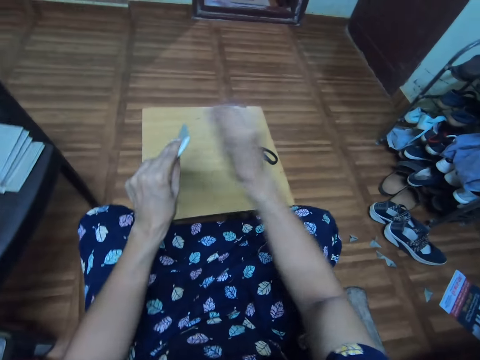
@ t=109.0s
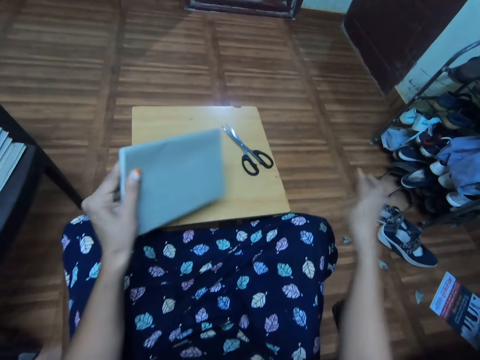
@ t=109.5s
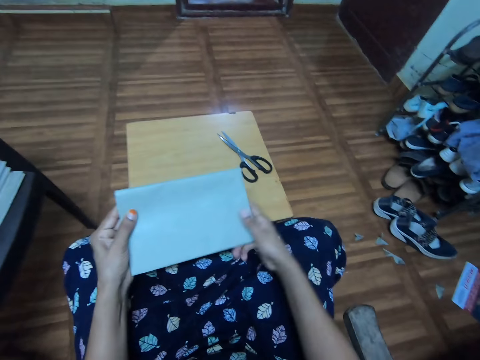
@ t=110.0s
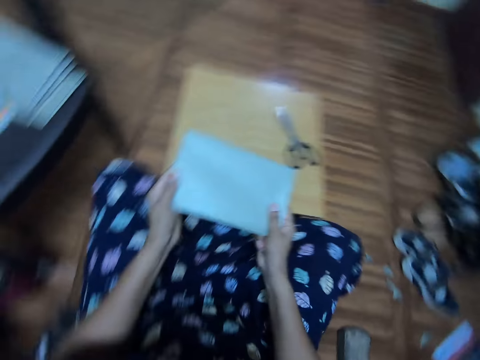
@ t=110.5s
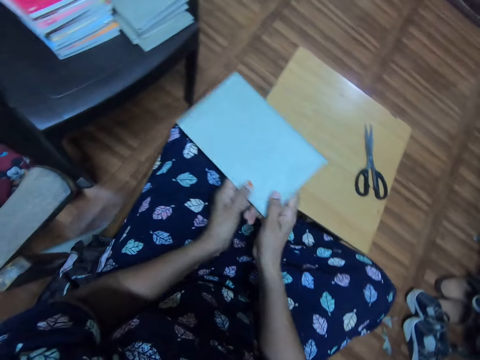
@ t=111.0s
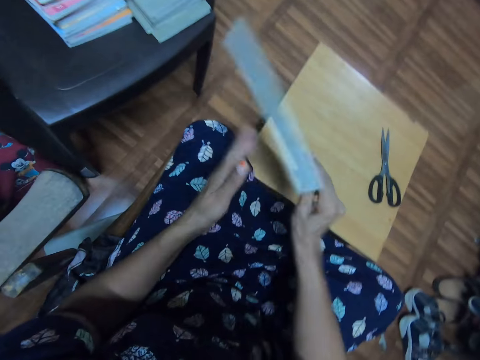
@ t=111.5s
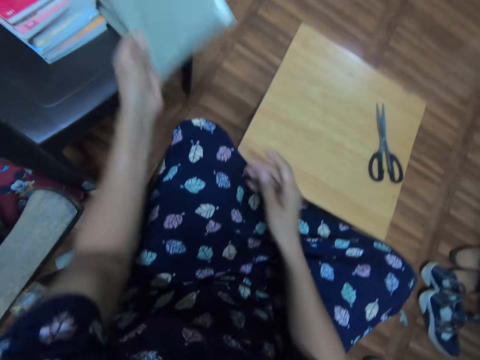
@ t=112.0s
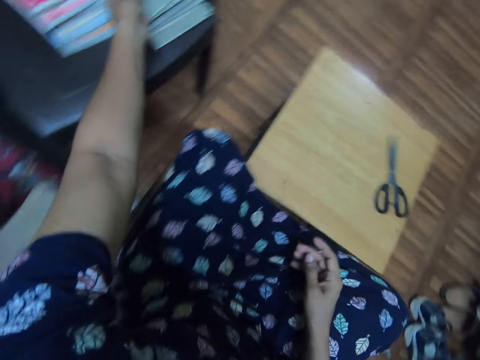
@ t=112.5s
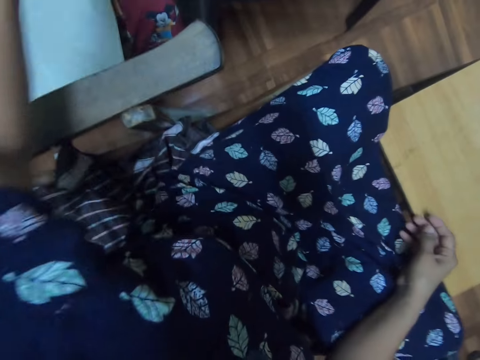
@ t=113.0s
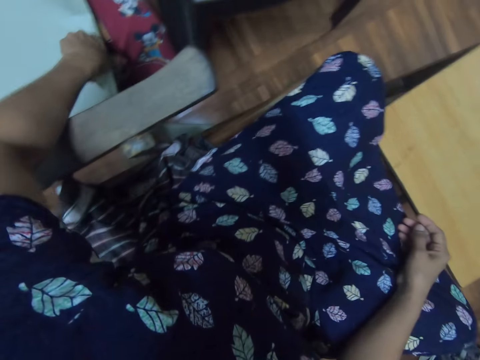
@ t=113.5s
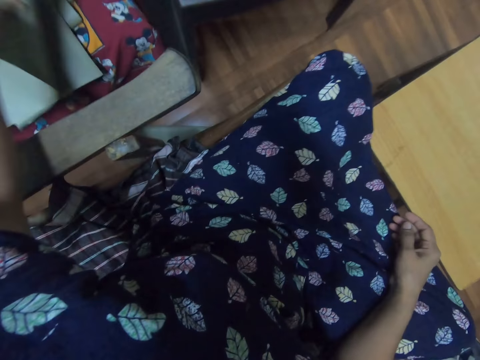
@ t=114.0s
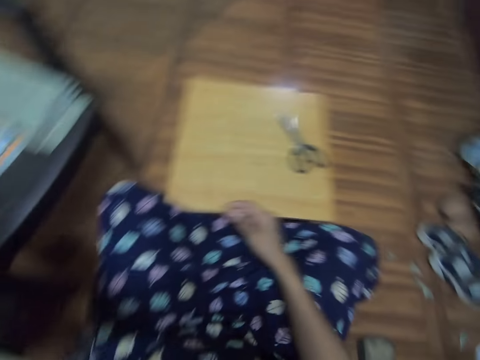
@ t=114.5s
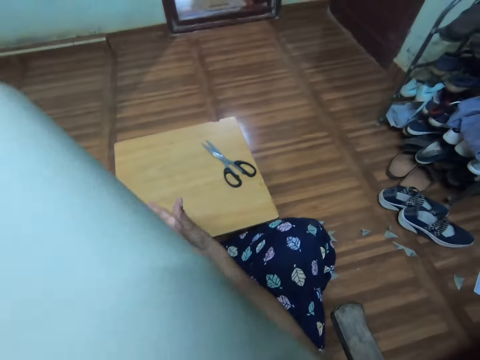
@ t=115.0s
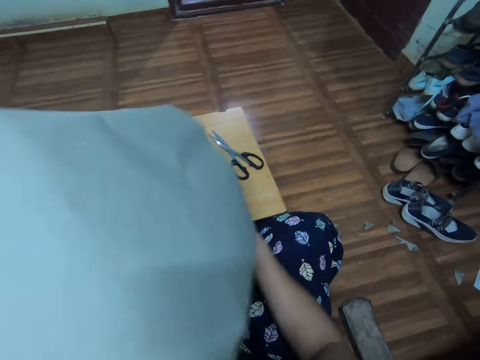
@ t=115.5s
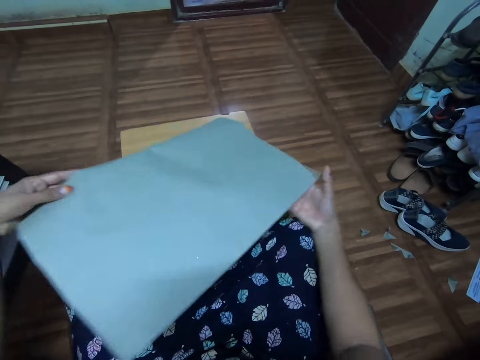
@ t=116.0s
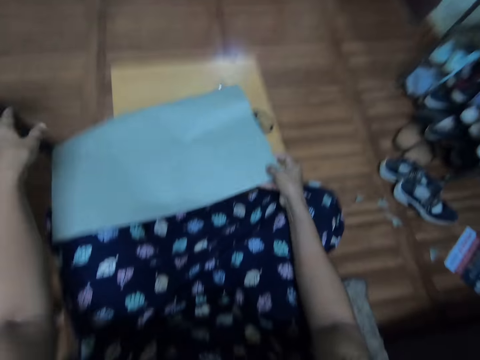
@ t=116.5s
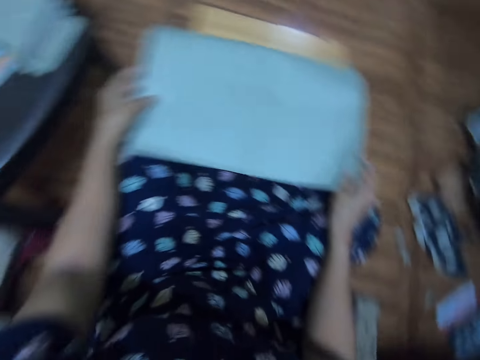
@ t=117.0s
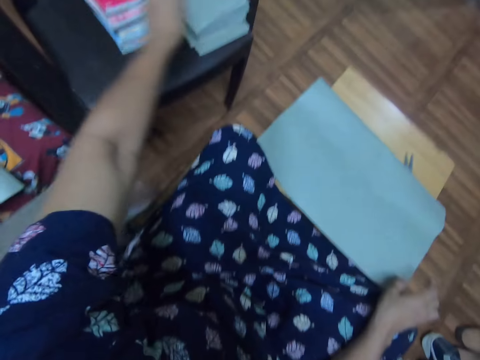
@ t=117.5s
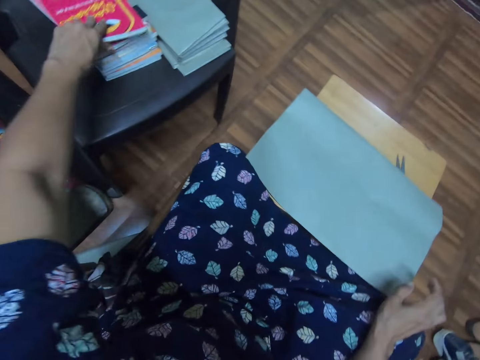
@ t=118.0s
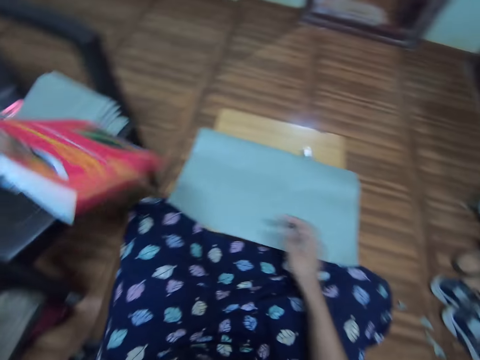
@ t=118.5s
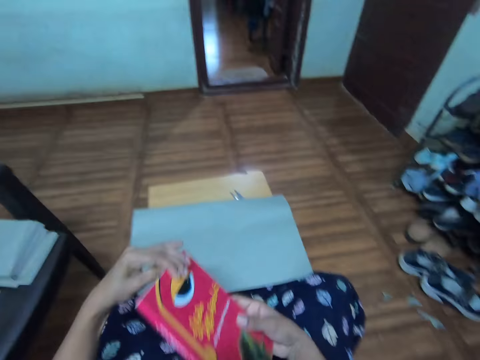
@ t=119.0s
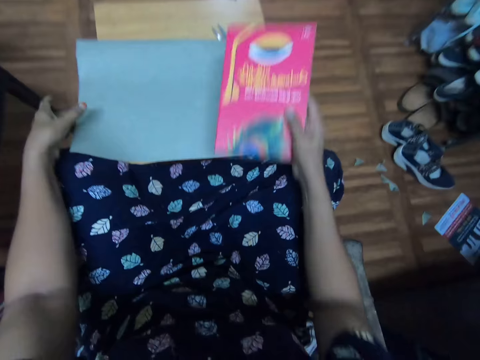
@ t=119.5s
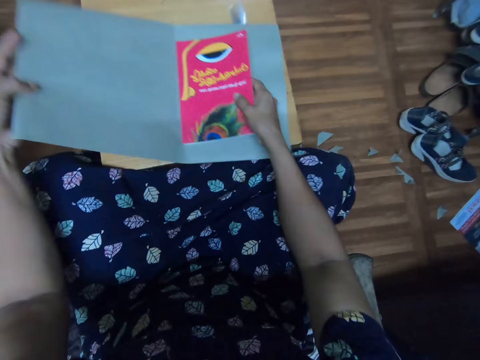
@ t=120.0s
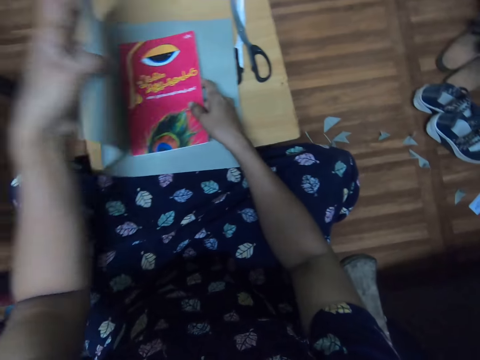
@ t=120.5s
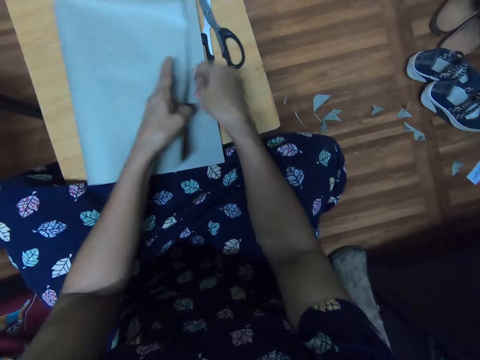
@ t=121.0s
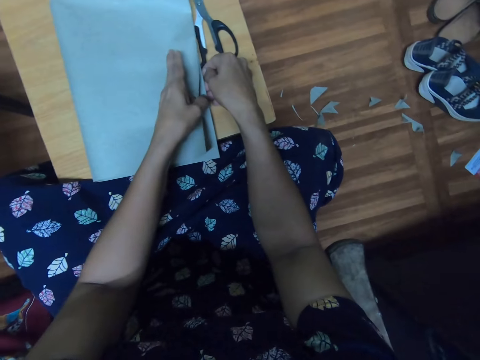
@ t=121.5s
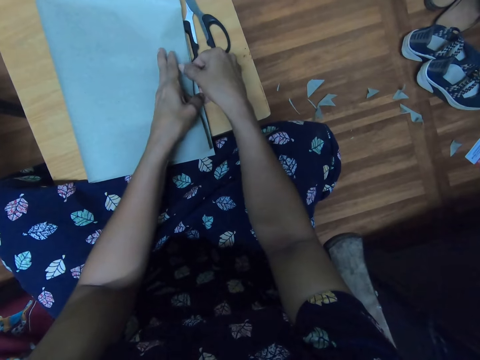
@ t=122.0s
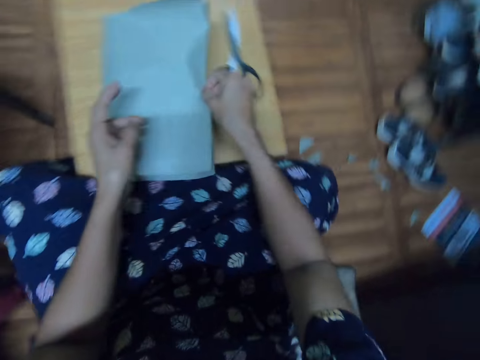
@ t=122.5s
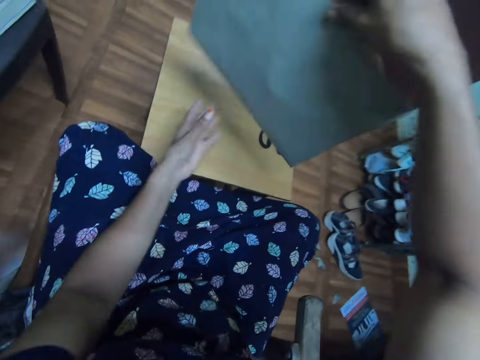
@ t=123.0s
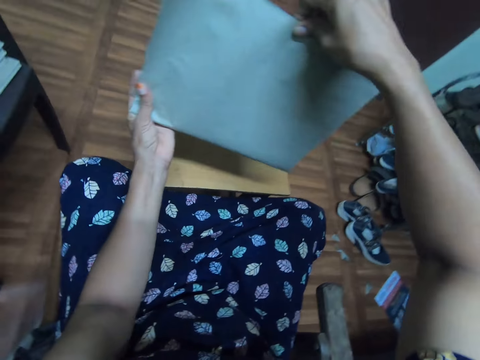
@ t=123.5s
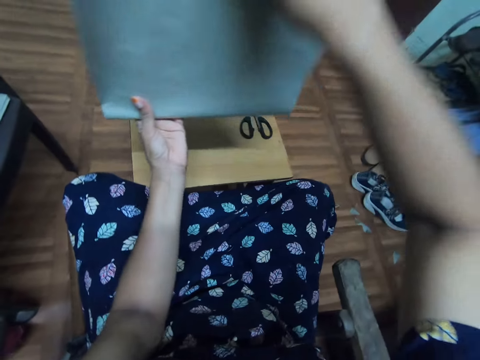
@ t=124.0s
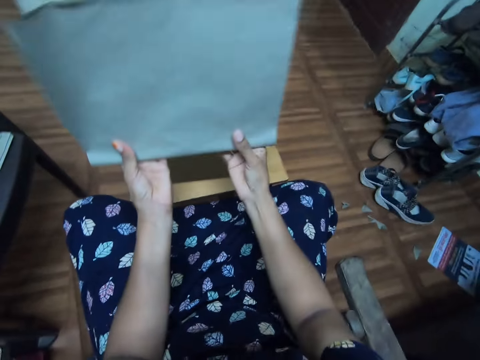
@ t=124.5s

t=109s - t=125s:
The camera wearer holds the book cover in hand. They cut a piece of cover paper with the right hand. They drop the piece of cover paper on the floor with the right hand. They hold the book with both hands. They stare around. They turn the book cover. They put the book cover on the chair. They put the book on the chair with the left hand. They stare around. They pick up the cover paper from the chair with the left hand. They stare around. They hold the cover paper with both hands. They put the paper on the table with both hands. They stare around. They put the cover on the chair. They pick up the book from the chair with the left hand. They hold the book with both hands. They put the book on the cover paper with the right hand. They cover the book with the book cover. They fold the cover paper with the left hand. They pick up the book on the table with the right hand. They hold the book with both hands.

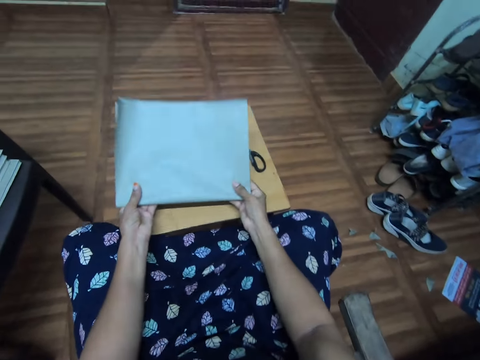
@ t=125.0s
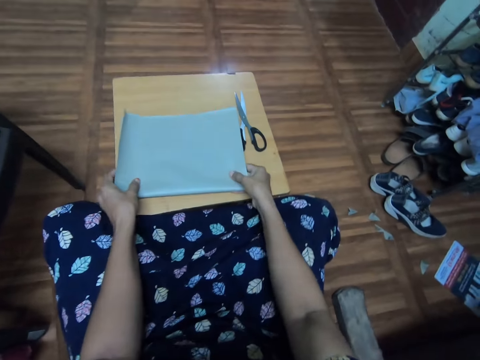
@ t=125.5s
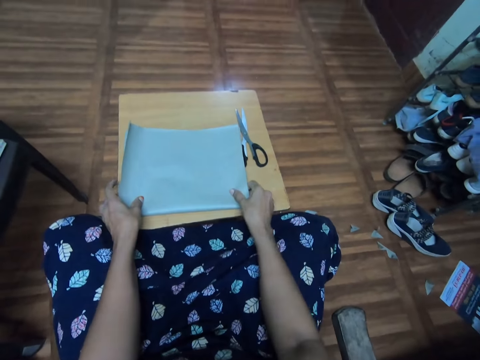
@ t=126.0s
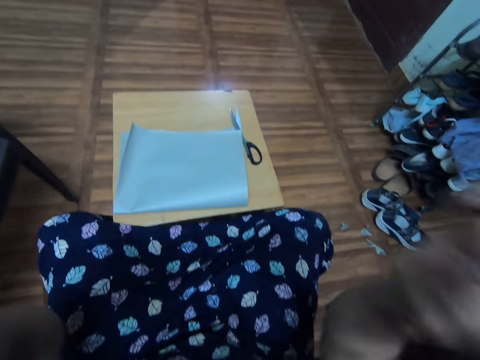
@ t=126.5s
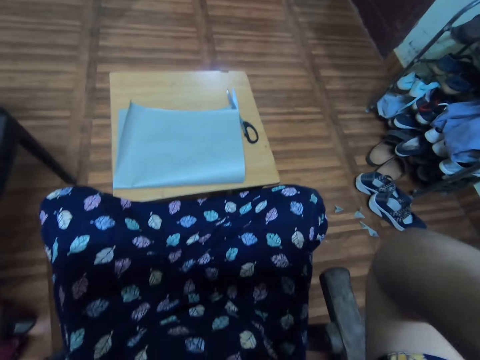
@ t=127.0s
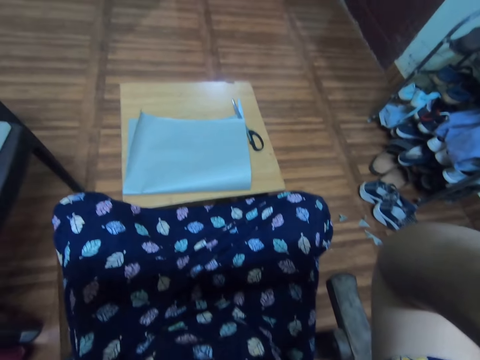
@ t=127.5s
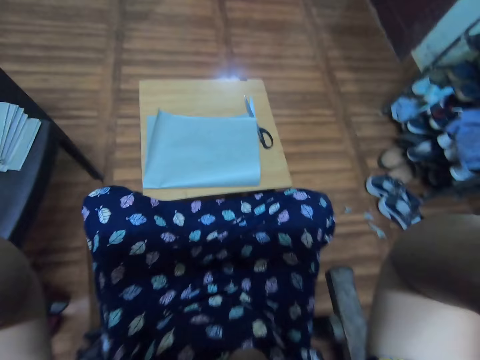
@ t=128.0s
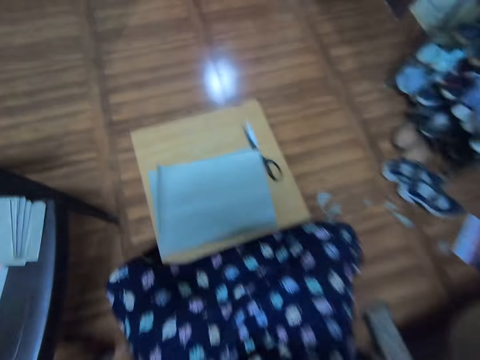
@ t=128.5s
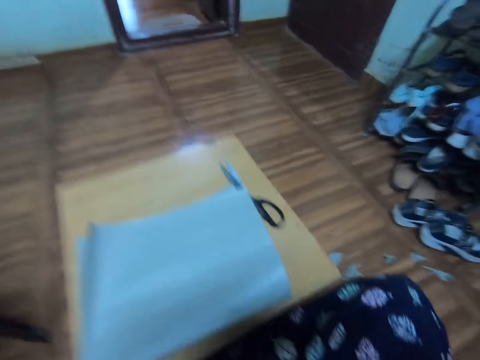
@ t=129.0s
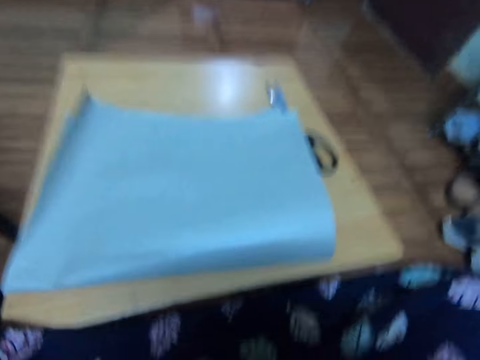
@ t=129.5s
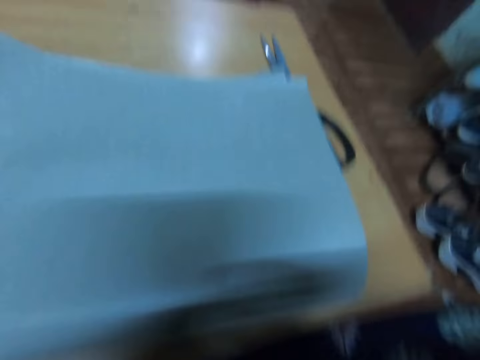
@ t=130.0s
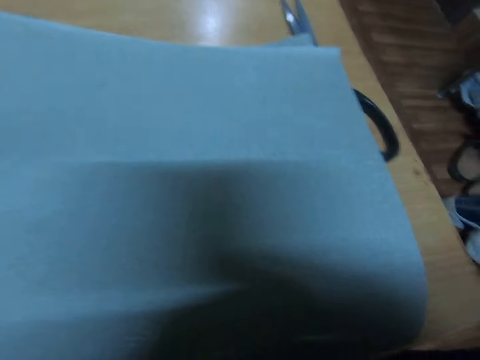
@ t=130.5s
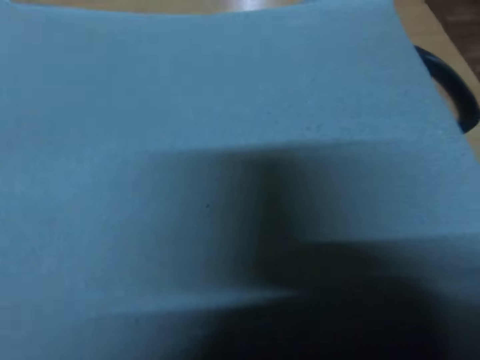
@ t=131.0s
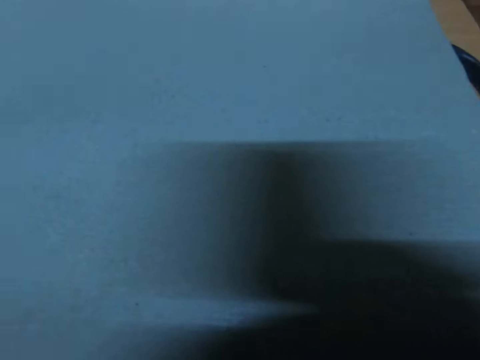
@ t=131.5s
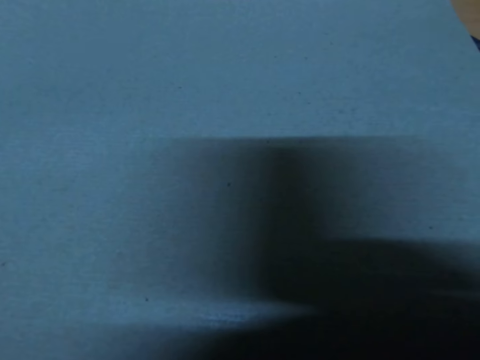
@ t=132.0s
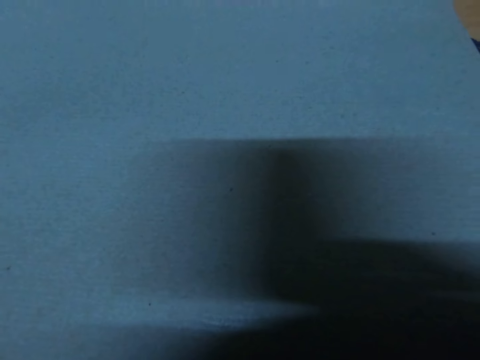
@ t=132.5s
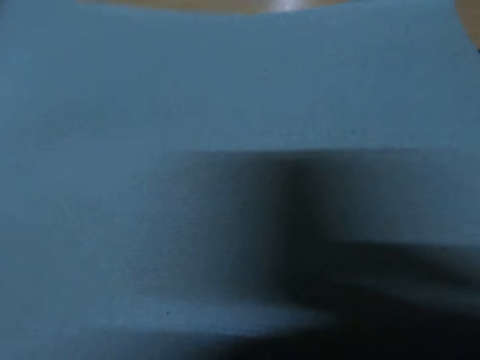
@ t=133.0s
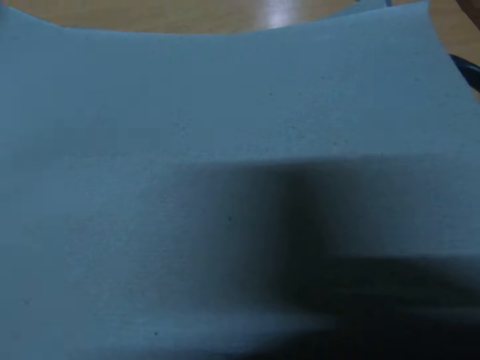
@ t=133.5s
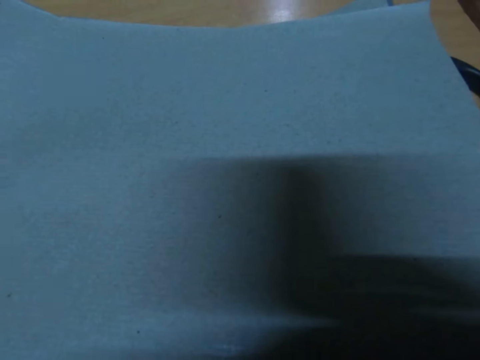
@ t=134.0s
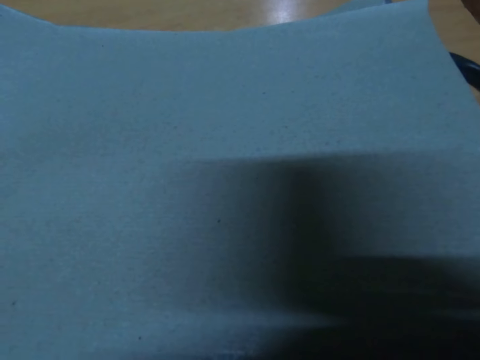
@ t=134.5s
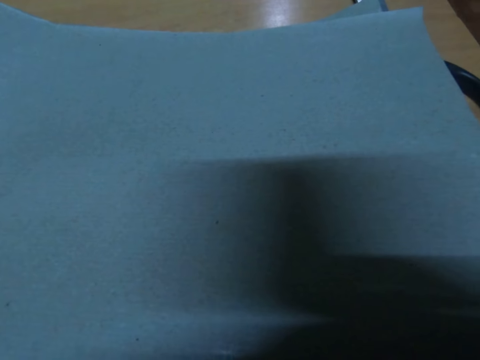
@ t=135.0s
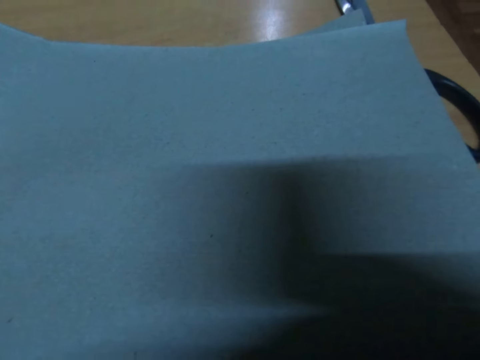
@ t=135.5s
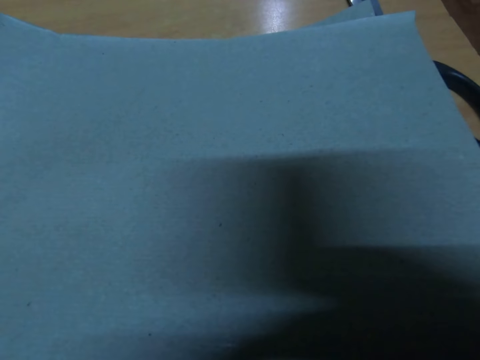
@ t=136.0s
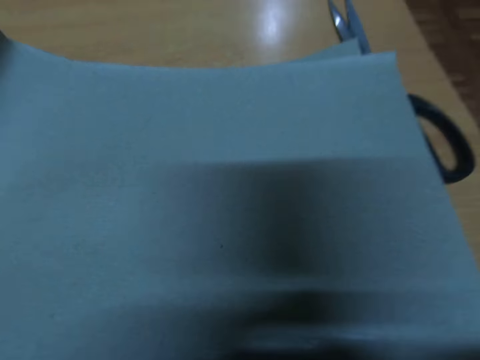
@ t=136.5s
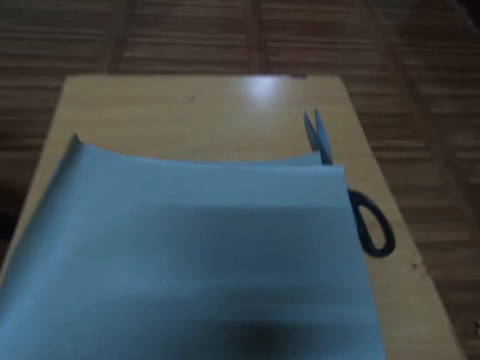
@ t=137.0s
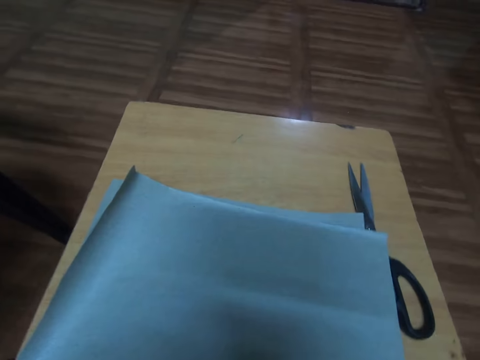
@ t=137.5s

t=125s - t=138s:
The camera wearer covers the book with the book cover. They put the book on the table with both hands. They lift hands up. They adjust the camera. They look at the book cover.
